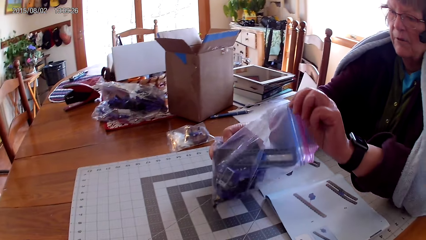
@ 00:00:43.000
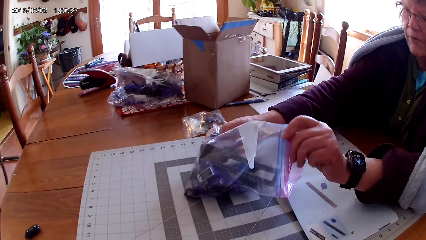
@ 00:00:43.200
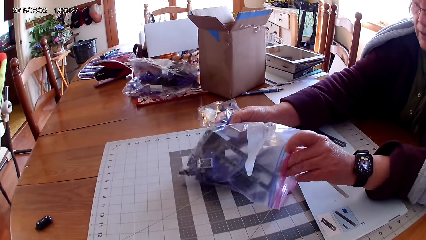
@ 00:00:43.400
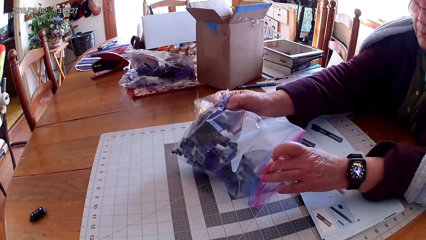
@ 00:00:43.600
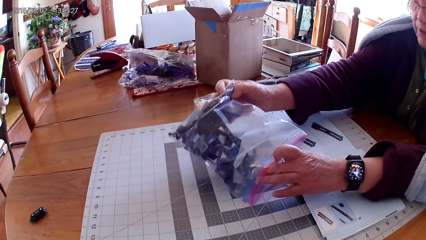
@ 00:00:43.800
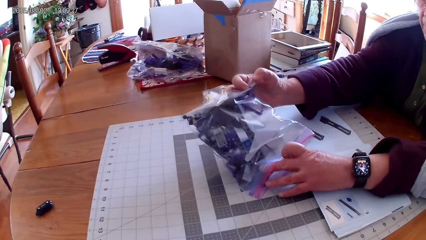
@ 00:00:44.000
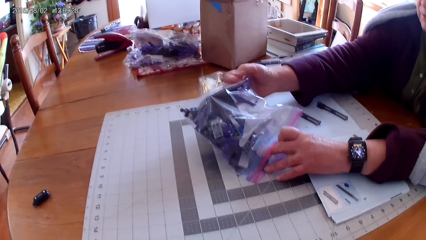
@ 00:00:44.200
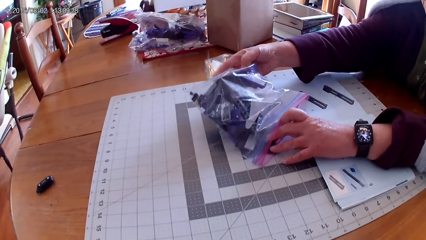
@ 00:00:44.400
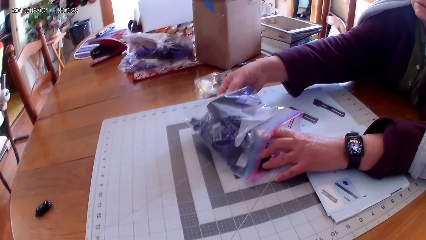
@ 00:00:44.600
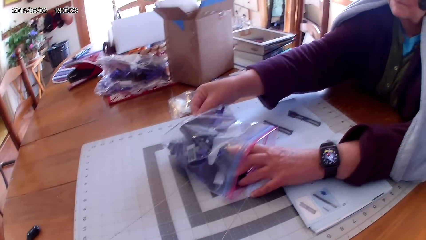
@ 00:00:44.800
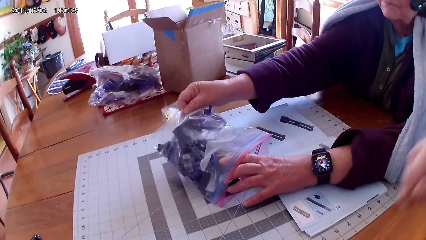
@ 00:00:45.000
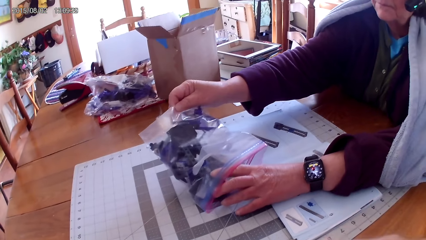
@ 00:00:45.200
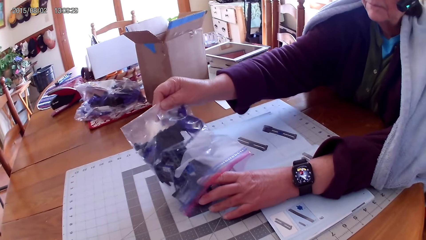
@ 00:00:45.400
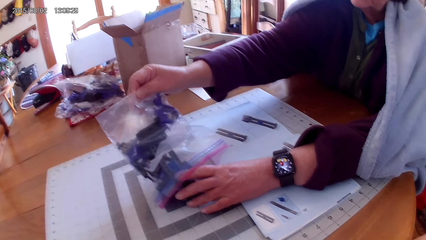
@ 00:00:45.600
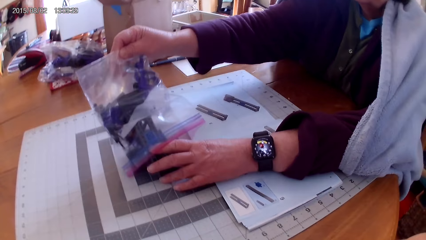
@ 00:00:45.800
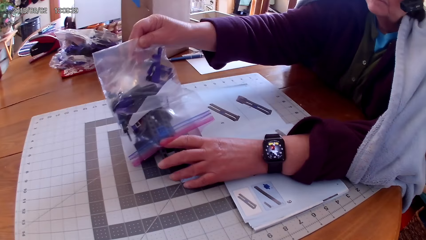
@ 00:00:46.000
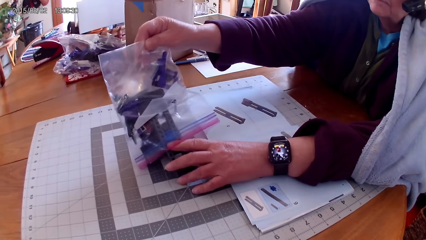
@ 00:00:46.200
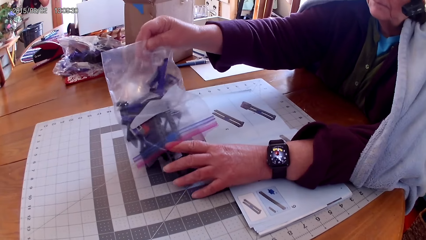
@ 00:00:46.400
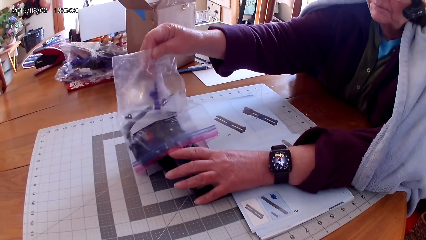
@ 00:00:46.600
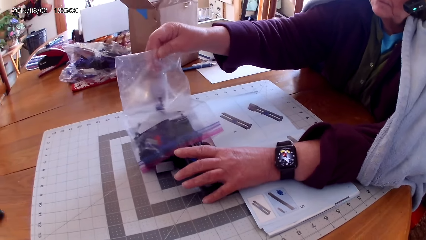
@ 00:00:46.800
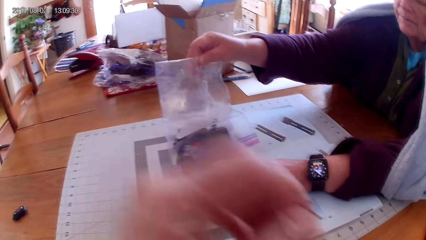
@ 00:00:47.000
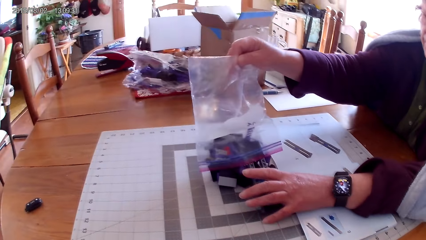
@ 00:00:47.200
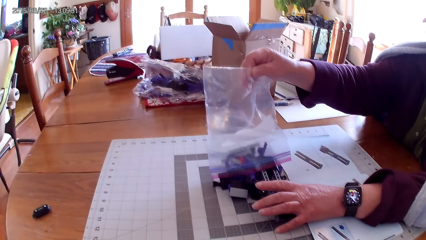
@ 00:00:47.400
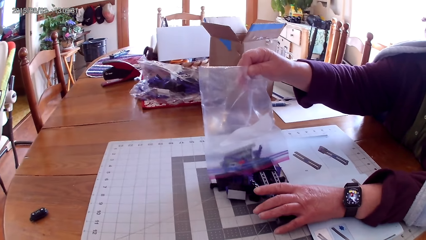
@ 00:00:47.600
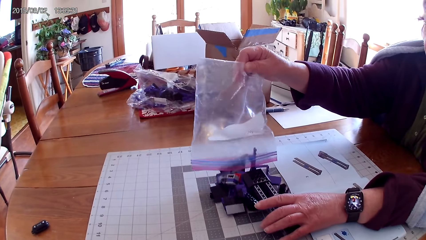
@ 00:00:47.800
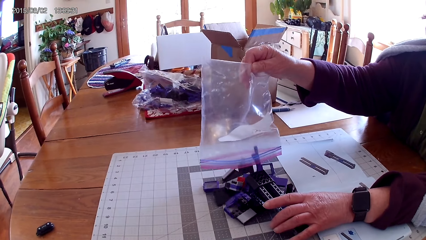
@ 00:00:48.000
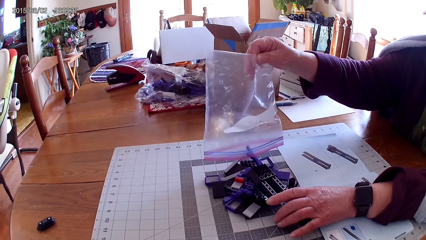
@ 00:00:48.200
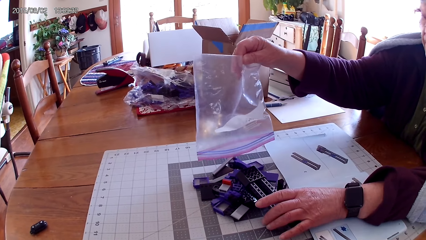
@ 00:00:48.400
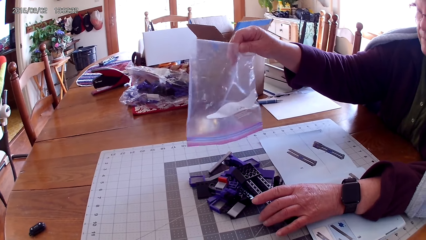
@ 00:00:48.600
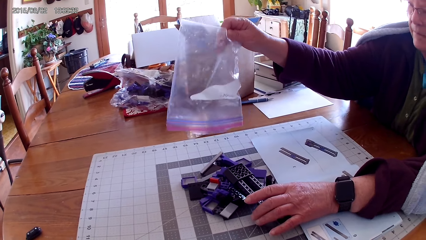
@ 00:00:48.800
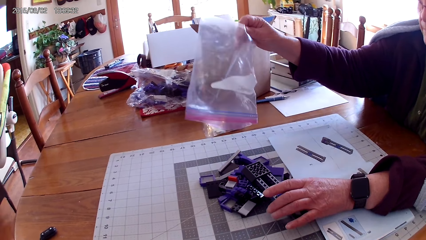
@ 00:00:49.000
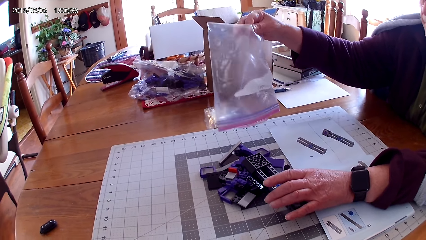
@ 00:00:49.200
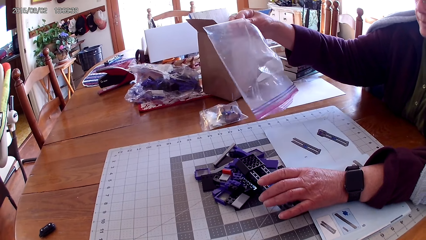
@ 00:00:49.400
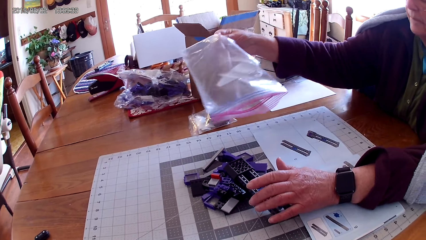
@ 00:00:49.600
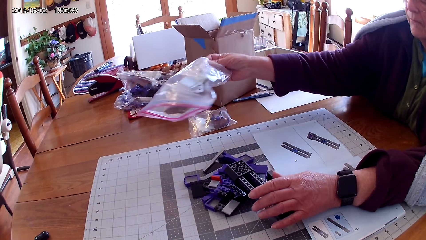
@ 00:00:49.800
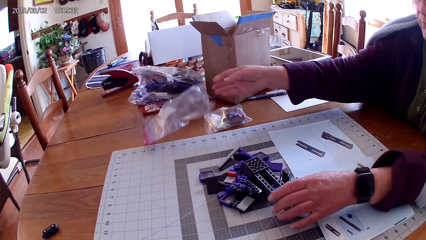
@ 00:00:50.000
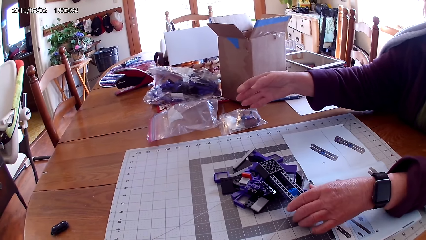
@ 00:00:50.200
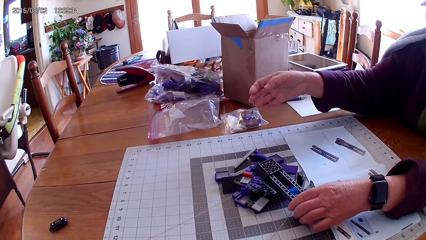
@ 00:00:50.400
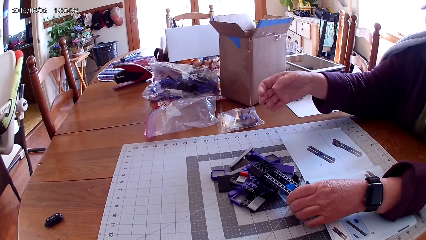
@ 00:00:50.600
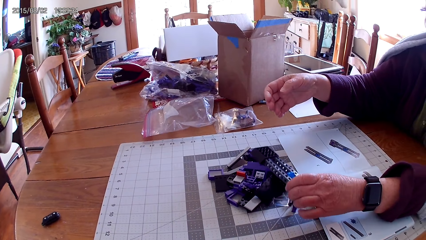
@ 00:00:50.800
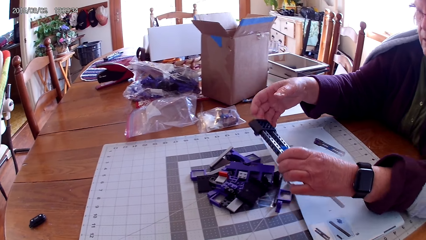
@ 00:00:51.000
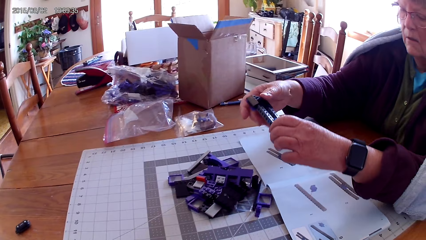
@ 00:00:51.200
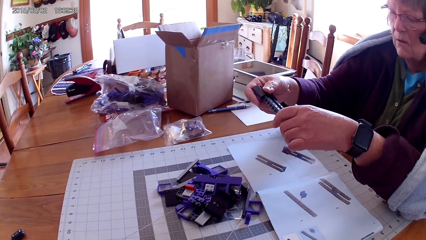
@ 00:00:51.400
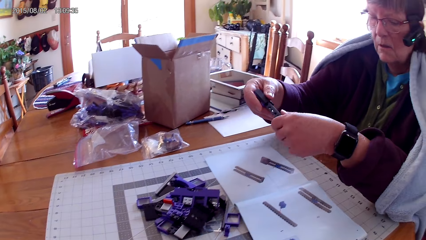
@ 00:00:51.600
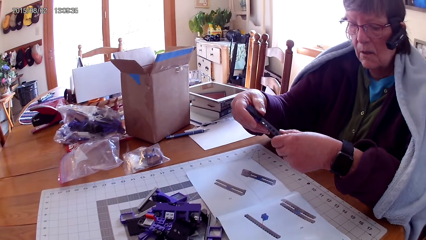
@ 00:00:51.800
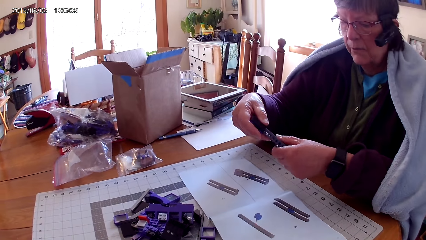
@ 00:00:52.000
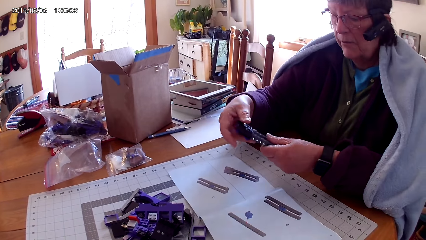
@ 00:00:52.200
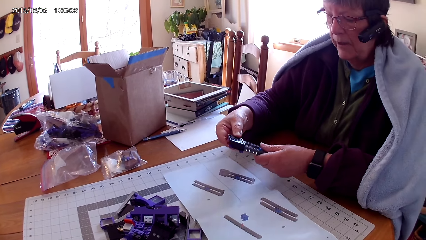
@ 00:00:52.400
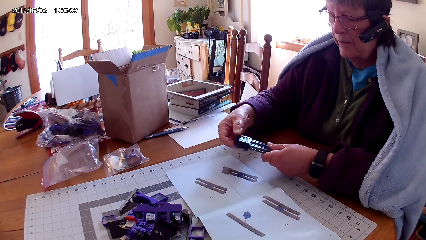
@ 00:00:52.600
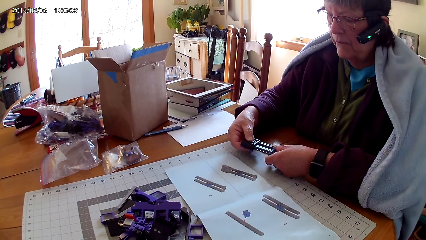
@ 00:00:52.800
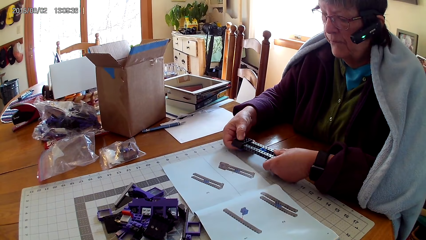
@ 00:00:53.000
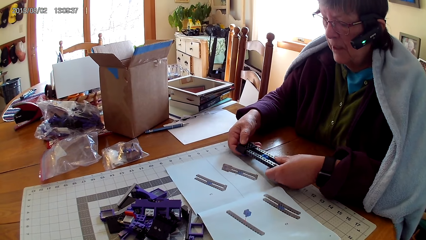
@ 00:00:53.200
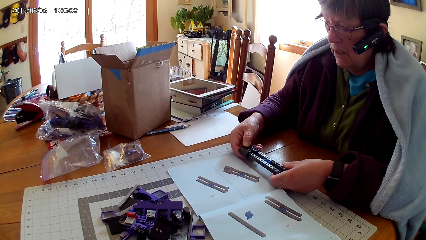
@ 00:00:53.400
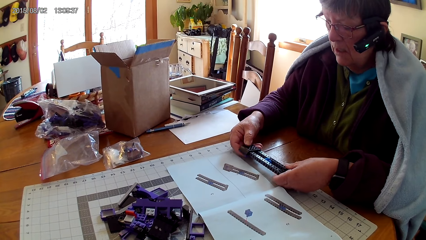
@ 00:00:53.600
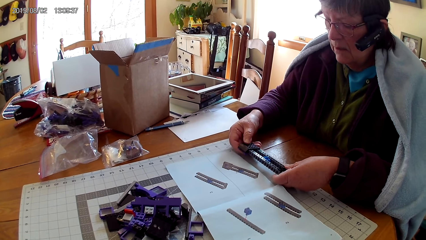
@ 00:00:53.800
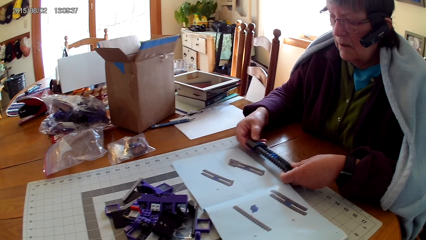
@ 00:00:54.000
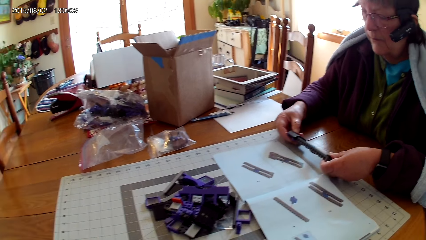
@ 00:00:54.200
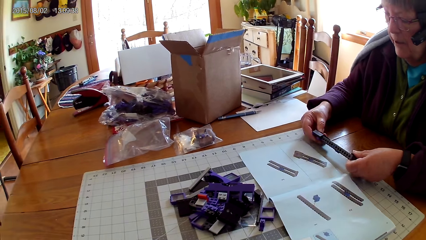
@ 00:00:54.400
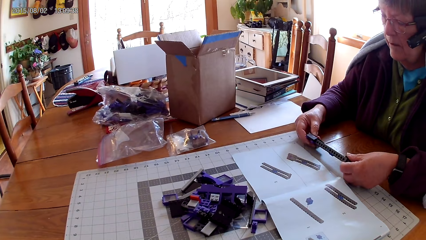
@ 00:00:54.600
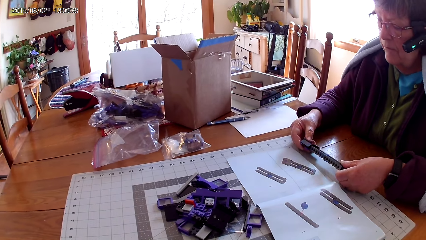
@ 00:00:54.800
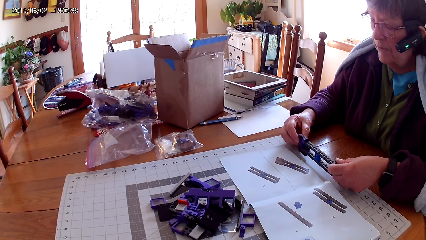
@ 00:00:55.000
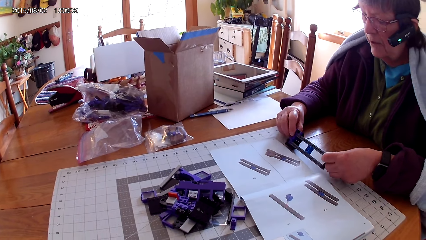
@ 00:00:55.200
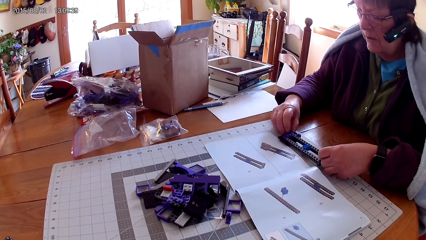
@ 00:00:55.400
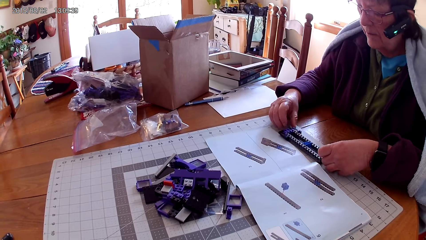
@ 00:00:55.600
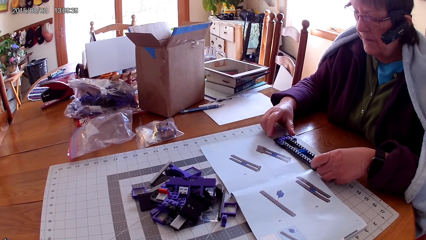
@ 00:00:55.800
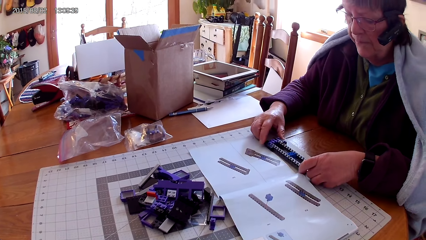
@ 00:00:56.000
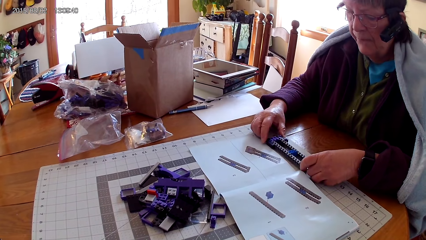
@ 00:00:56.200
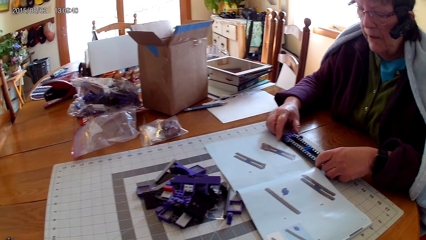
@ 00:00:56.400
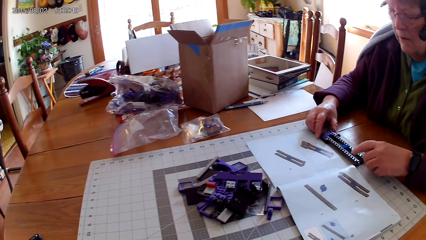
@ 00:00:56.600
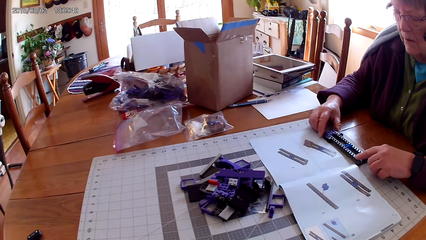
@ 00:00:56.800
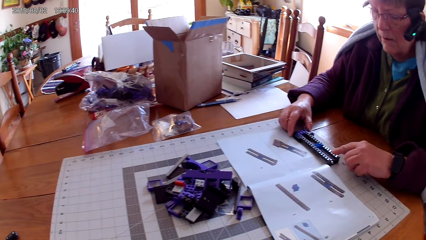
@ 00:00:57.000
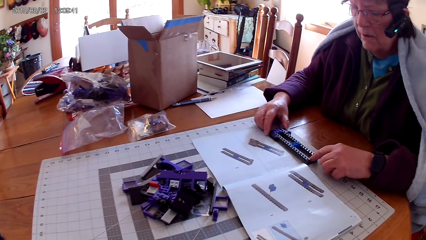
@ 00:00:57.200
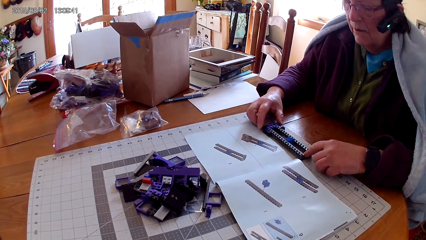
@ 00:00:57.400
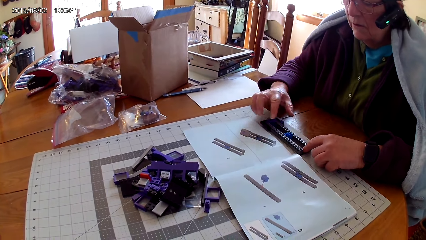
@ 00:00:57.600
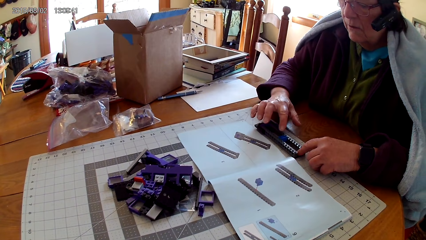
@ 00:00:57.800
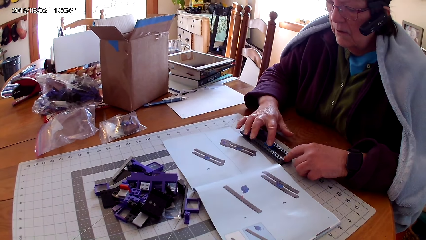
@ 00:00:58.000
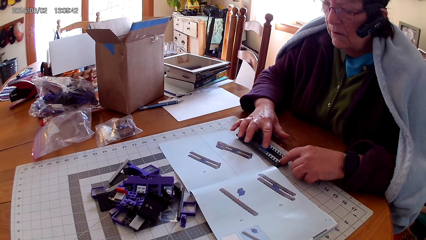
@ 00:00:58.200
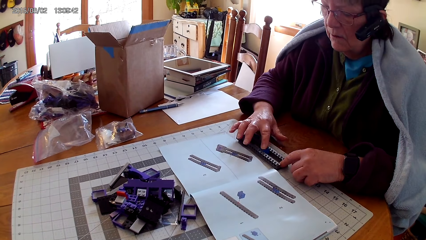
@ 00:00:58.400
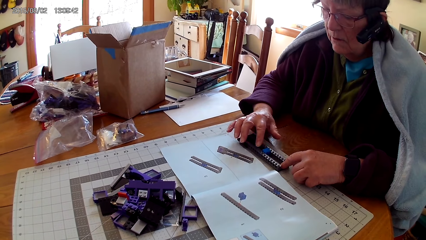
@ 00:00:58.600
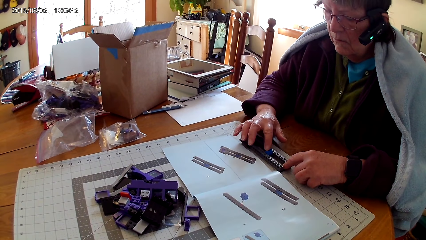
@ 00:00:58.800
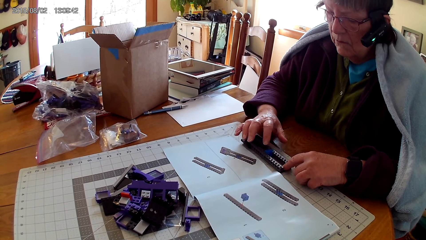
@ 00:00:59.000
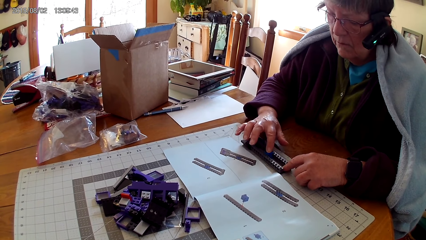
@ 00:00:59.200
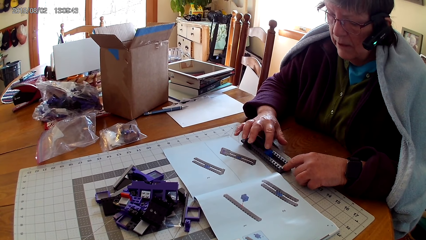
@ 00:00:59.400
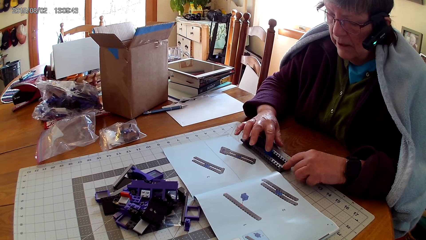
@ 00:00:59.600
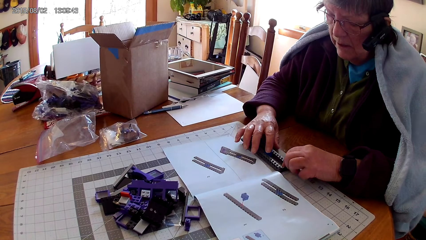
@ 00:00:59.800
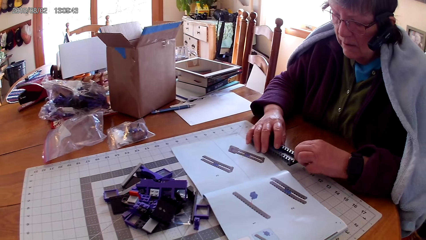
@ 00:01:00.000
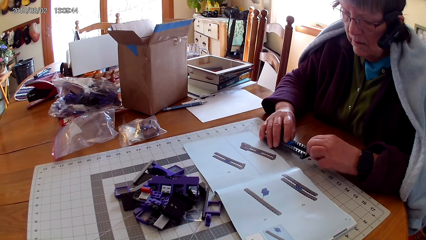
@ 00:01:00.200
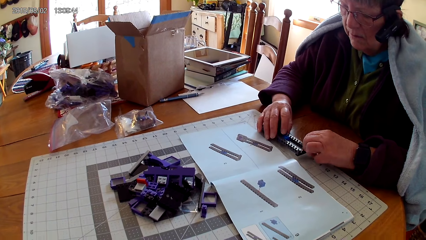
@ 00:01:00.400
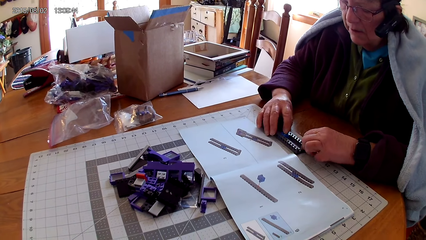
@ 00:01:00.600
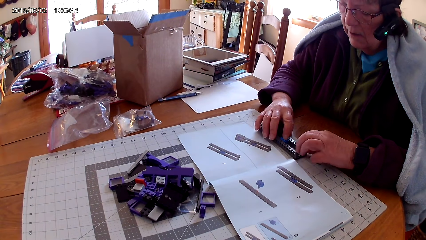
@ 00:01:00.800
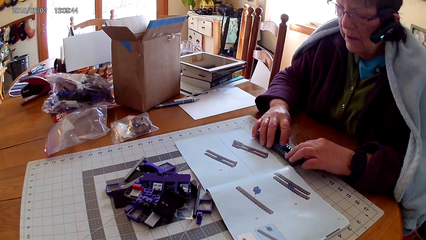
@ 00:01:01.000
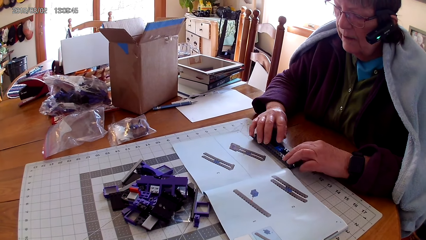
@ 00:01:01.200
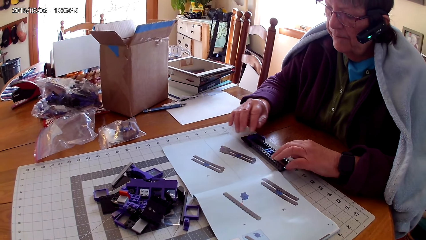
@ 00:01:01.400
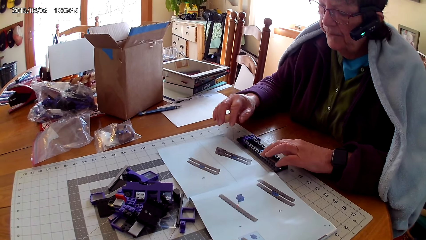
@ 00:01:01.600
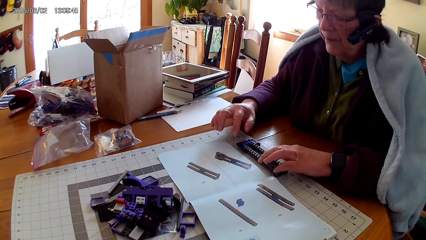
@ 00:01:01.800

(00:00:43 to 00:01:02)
The camera wearer raises their hand. A woman puts the spare part on the table from a paper. The camera wearer lowers their hand. They lower the left hand. The woman puts all the spare parts on the table. The woman throws the paper bag aside. The woman picks up a plastic. The camera wearer holds a spare part. The woman looks at the manual book. The woman holds the spare part well, looks at the manual, looks on the spare part, turns the spare part, puts the spare part on the table and taps on the spare part. The woman plays with the plastic.
